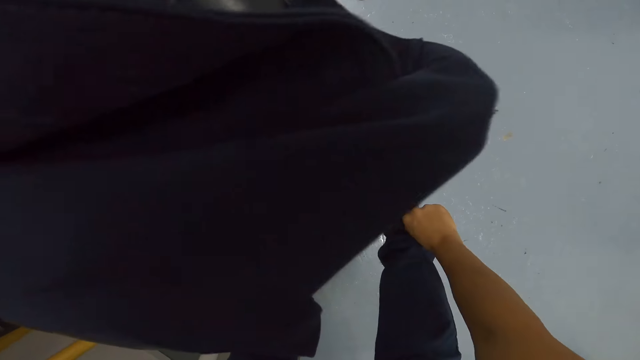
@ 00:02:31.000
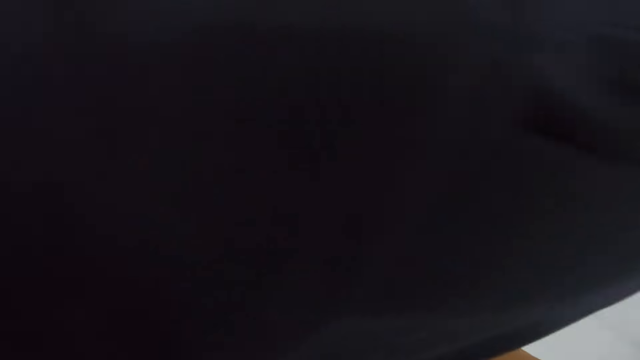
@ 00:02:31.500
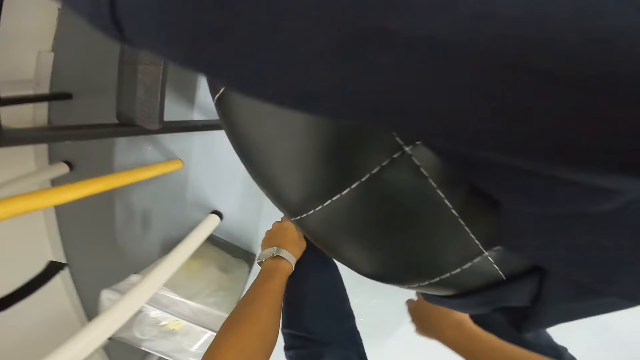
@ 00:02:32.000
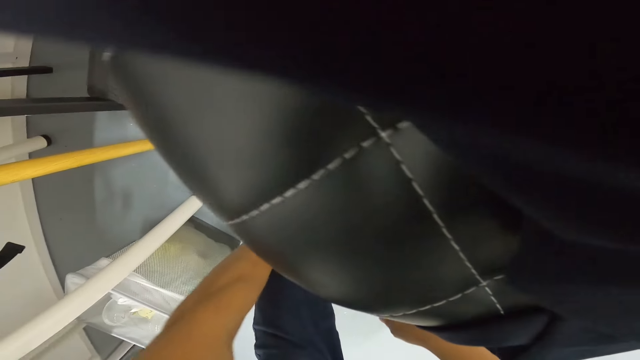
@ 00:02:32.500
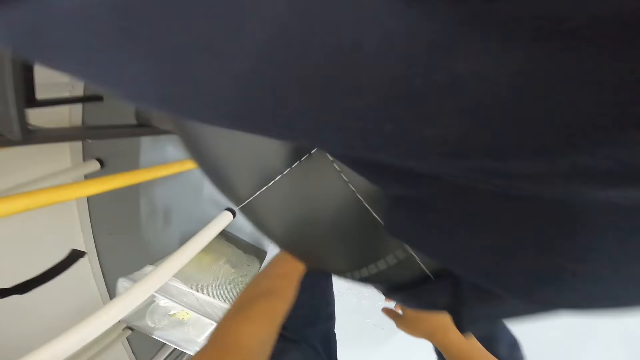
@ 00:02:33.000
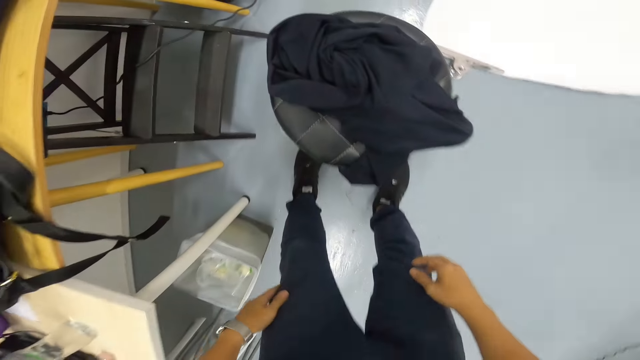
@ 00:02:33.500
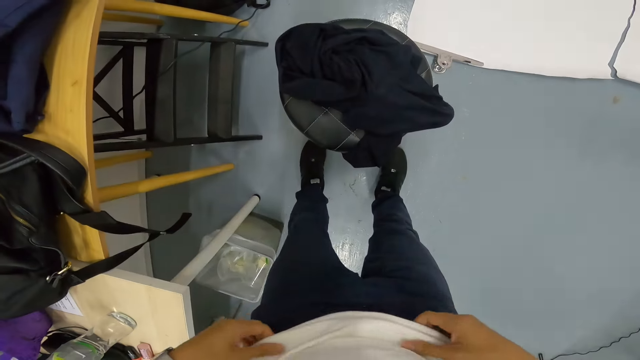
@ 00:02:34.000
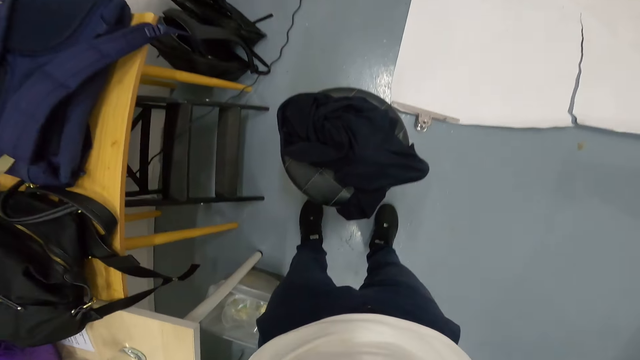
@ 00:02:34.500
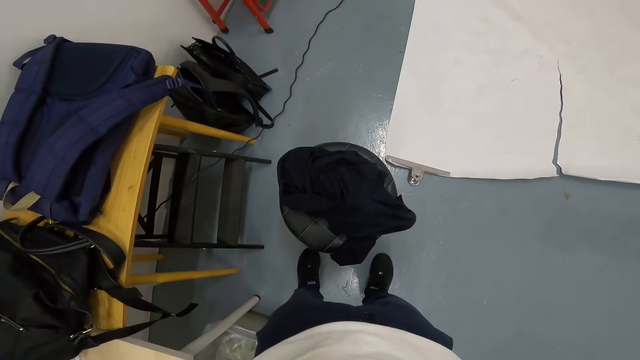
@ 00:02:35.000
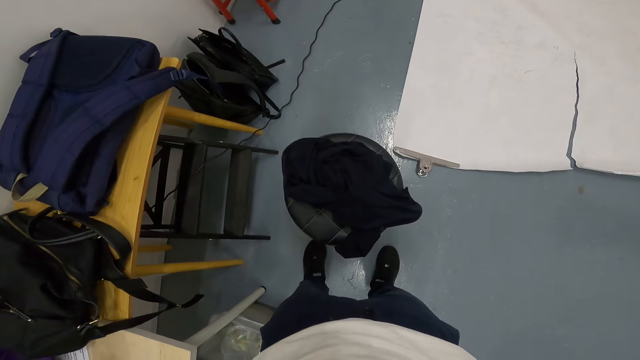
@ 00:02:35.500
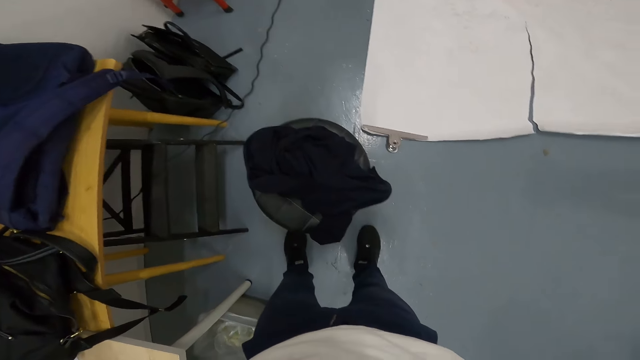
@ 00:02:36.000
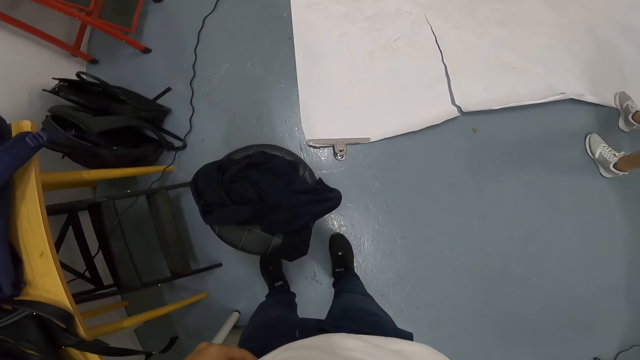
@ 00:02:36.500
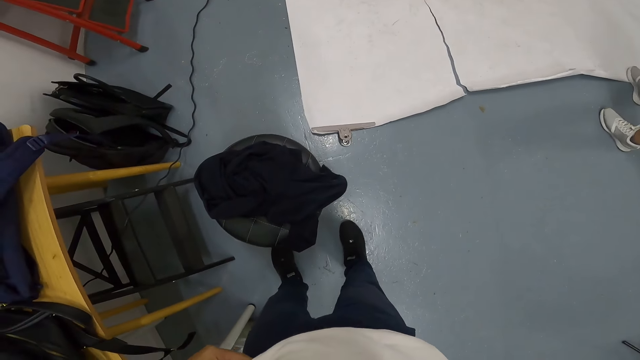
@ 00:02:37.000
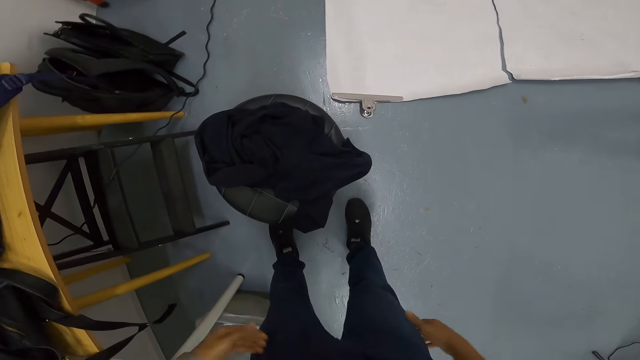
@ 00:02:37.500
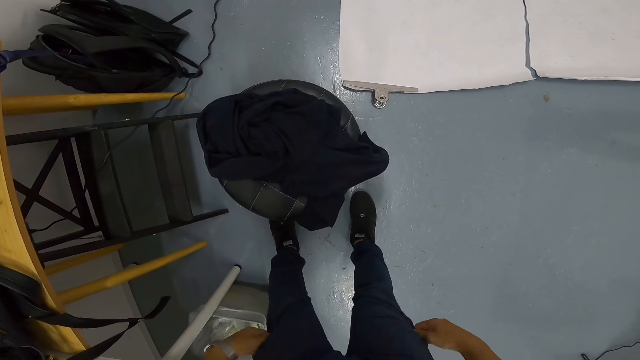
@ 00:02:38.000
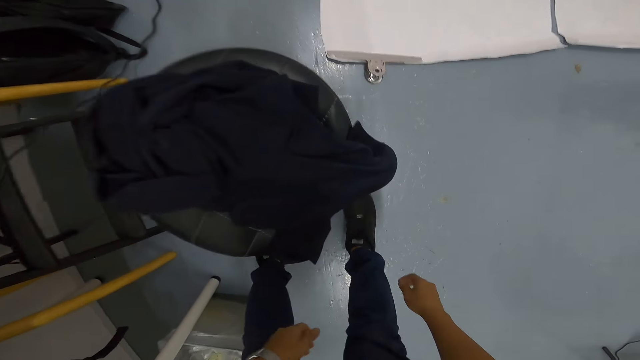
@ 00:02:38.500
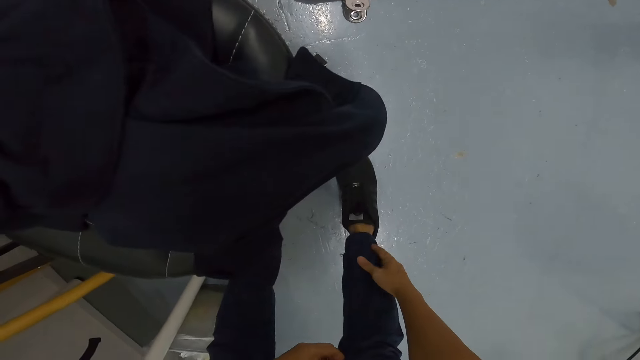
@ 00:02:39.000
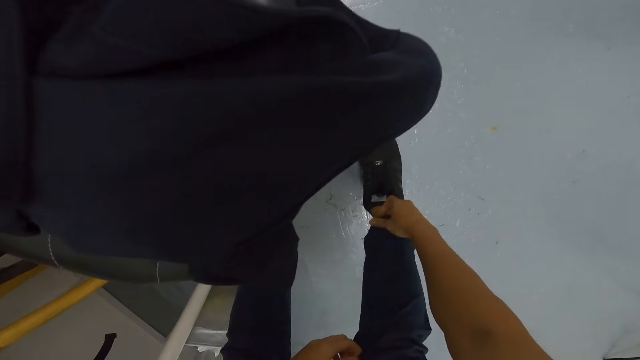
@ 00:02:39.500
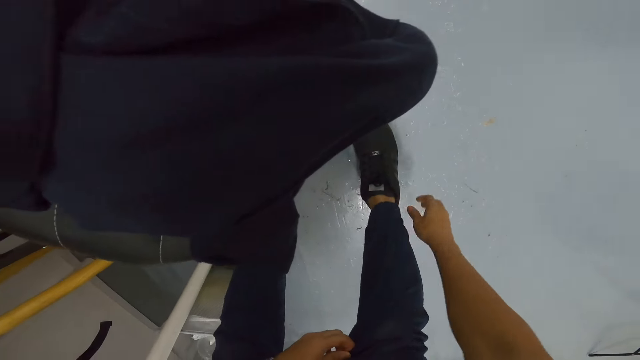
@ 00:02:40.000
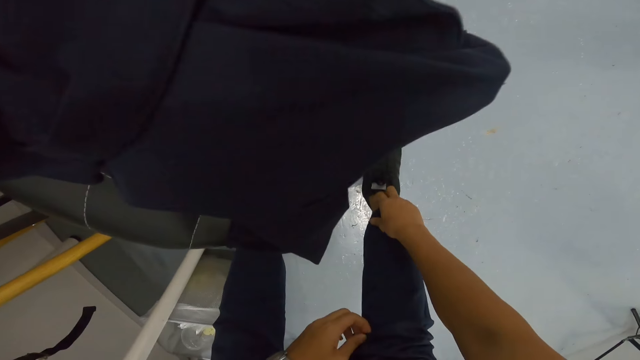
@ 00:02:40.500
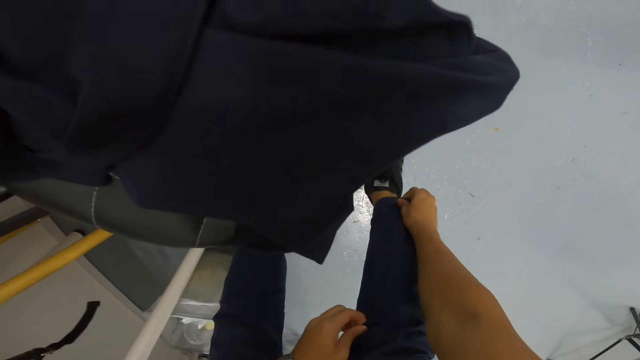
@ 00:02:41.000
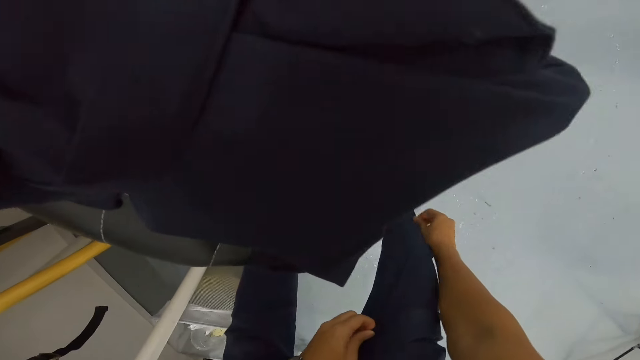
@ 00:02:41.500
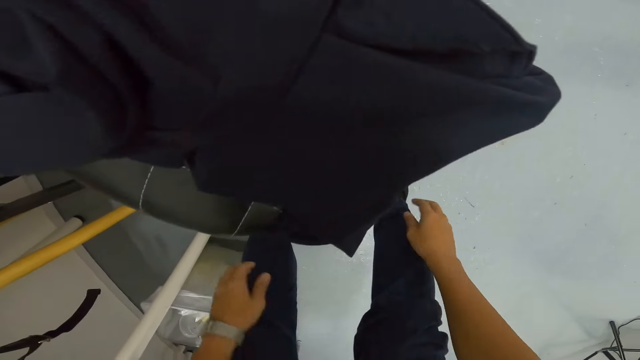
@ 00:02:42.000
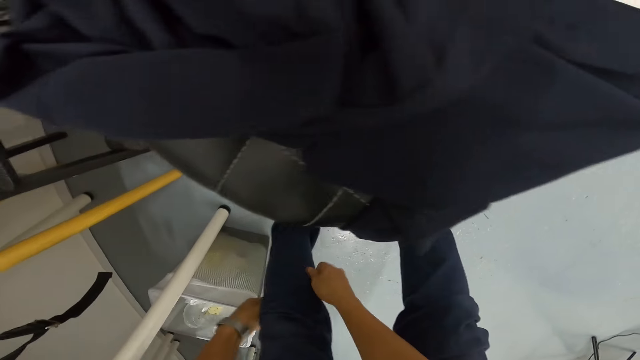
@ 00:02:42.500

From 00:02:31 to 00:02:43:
The camera wearer makes his shoes. He stands up. He moved his T-shirt. He looks around the room. He pulls his trousers. He straightens the trousers. He bends down. He pulls his trousers.

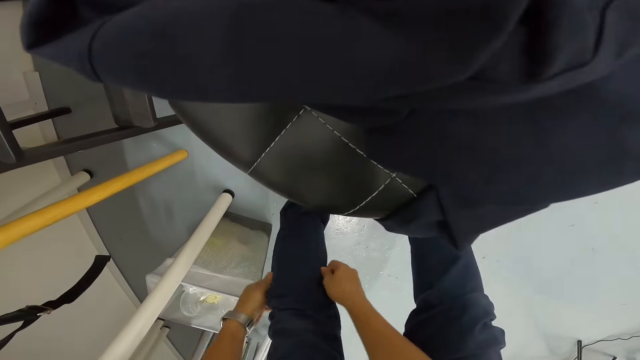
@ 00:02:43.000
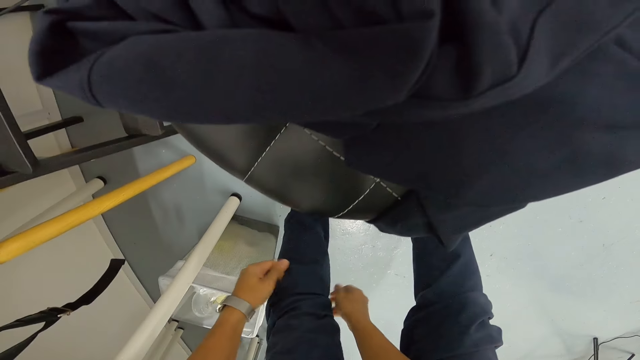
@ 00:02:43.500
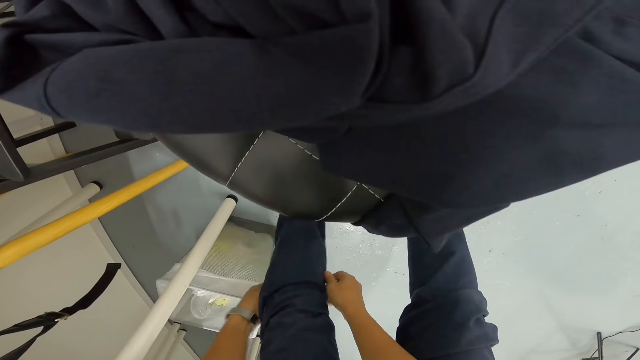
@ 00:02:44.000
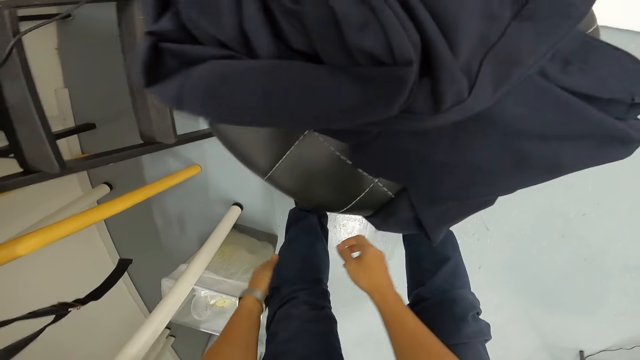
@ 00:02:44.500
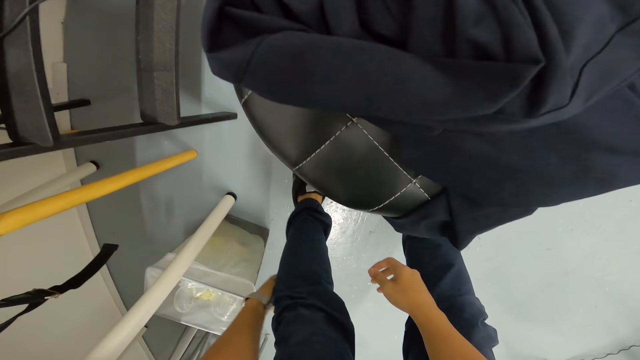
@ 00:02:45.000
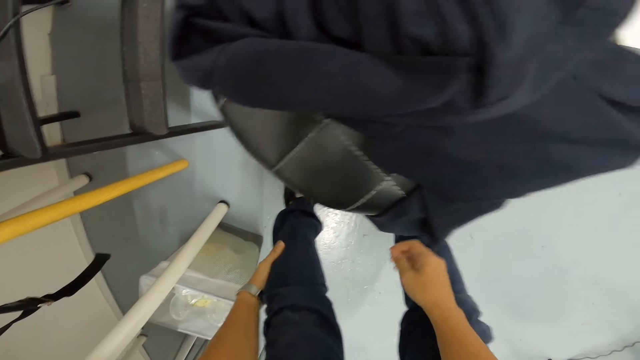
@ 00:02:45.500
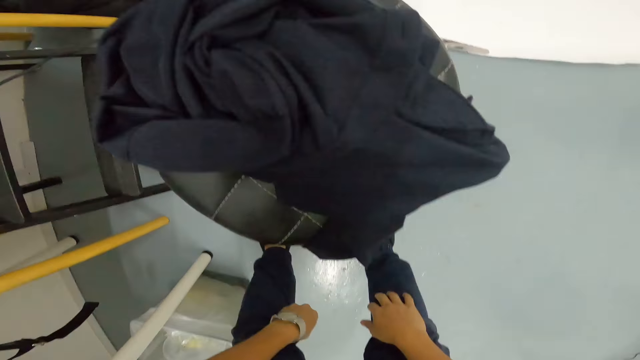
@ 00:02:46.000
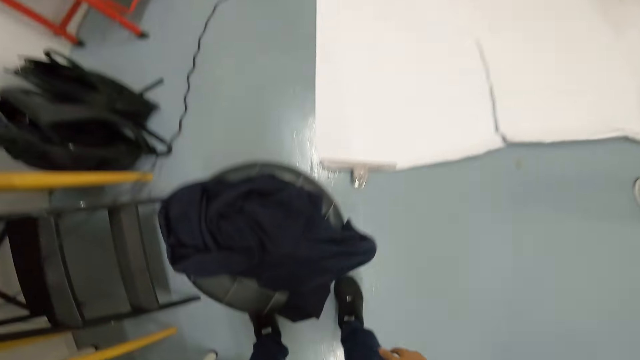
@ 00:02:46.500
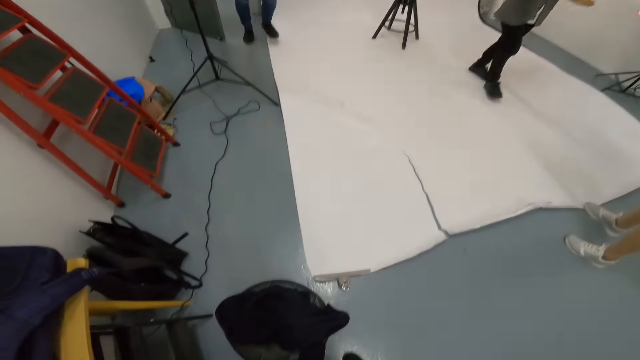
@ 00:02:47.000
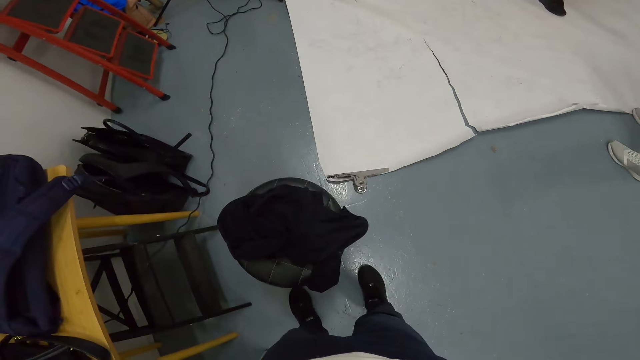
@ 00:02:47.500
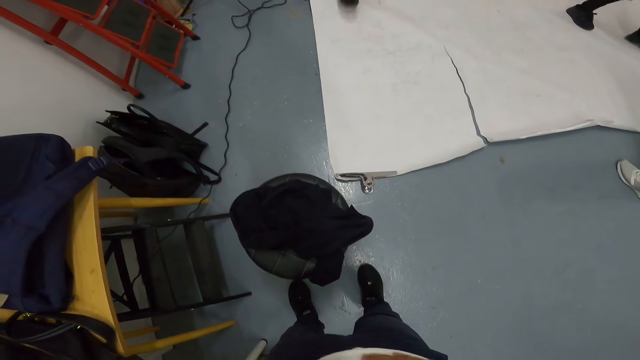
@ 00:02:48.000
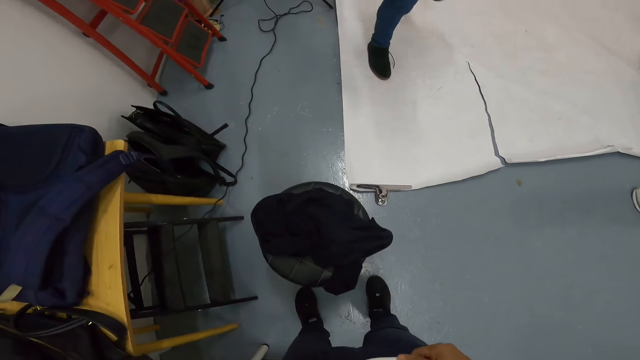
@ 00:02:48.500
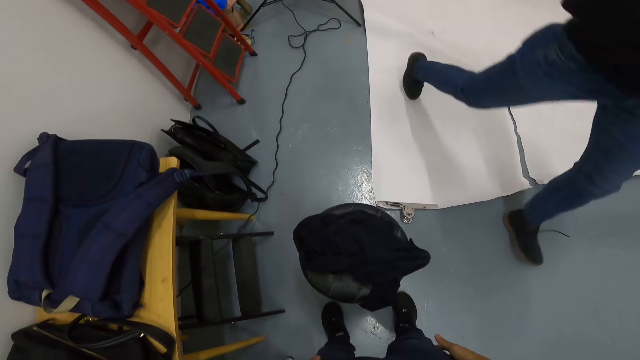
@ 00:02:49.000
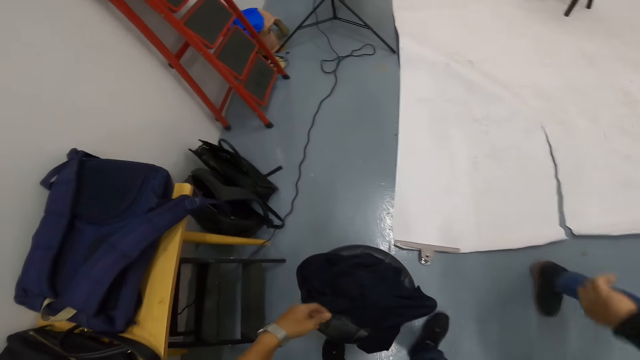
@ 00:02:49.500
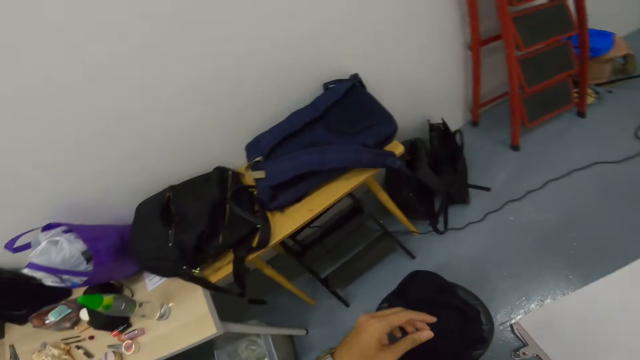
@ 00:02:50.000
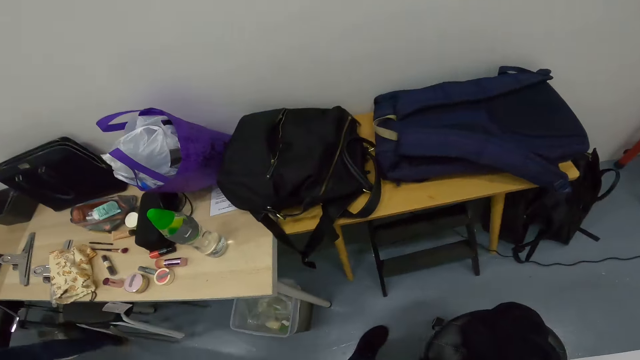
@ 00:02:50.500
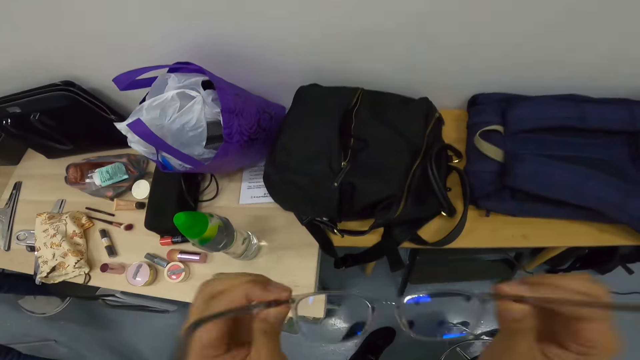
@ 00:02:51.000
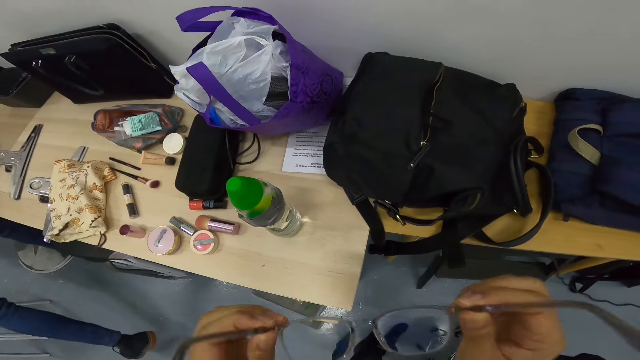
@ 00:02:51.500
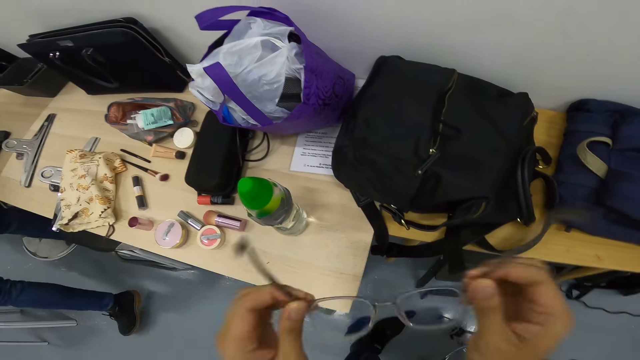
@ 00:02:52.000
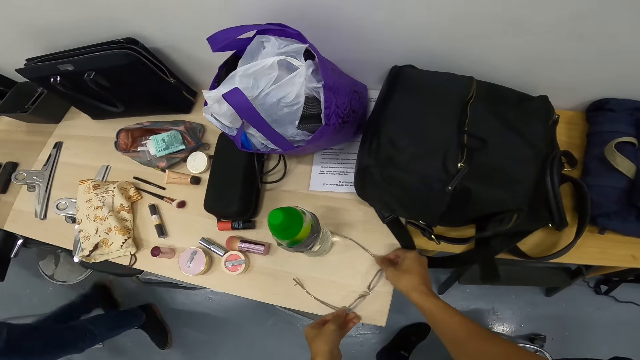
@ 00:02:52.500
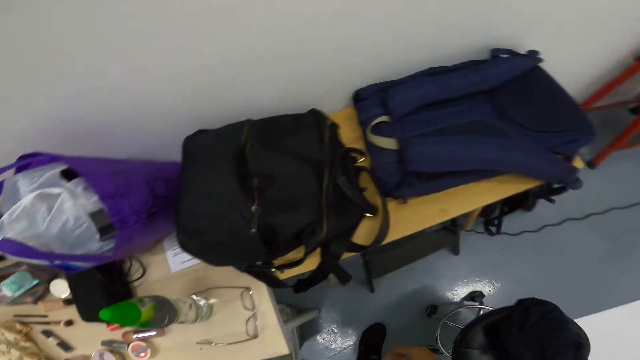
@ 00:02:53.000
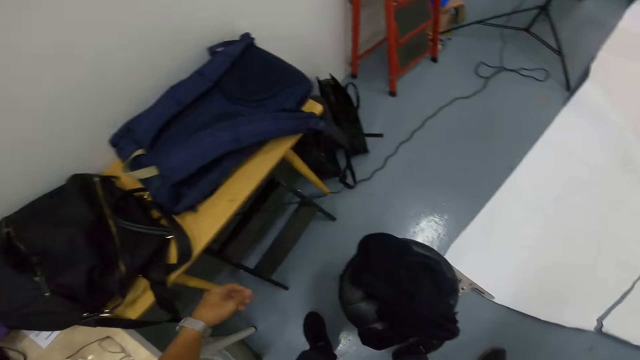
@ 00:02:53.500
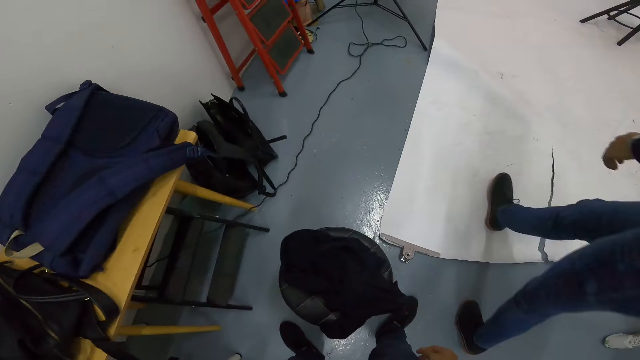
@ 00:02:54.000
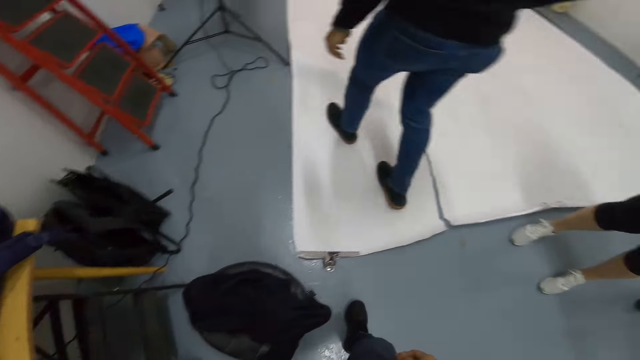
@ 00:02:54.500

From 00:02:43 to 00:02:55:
The camera wearer stands up. A woman walks around the room. A man walks around the room. The camera wearer looks around the room. He removes his glasses. He holds his glasses. The man walks around the room. The camera wearer places the glasses on the table. He looks around the room.
